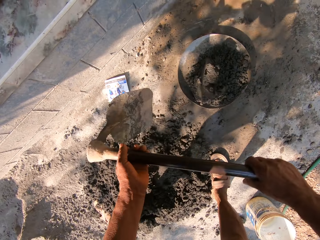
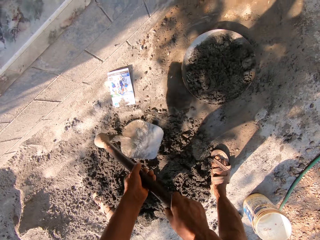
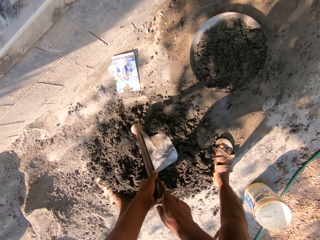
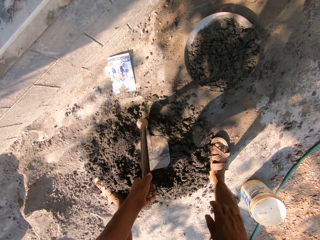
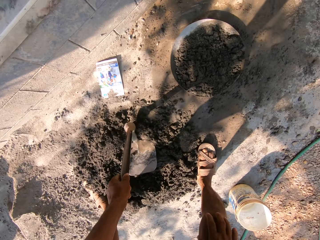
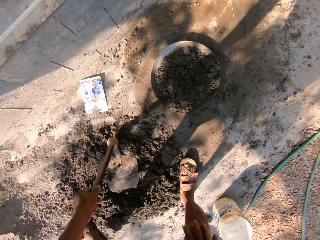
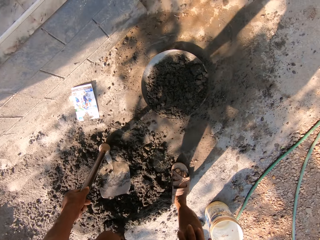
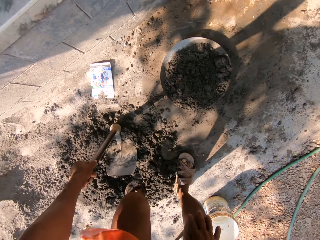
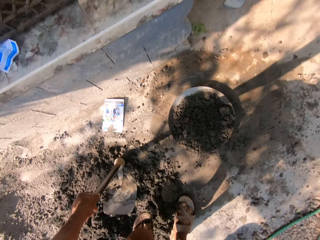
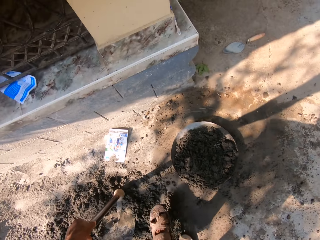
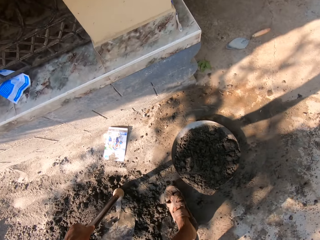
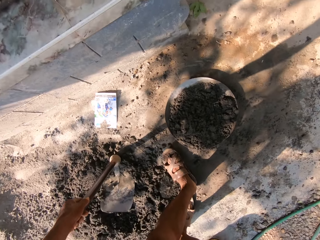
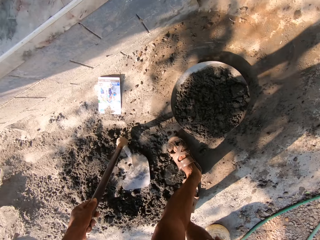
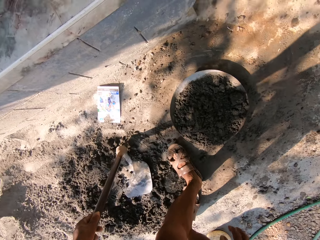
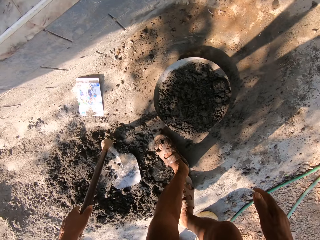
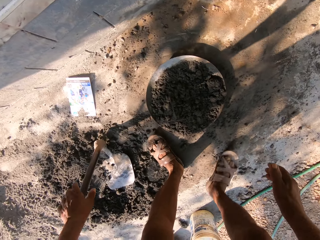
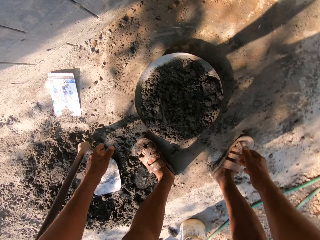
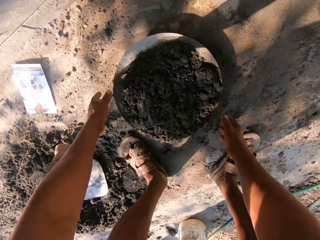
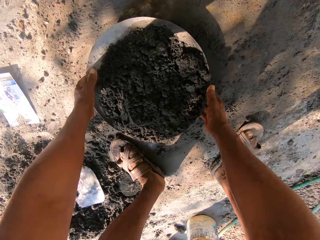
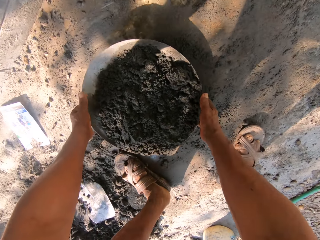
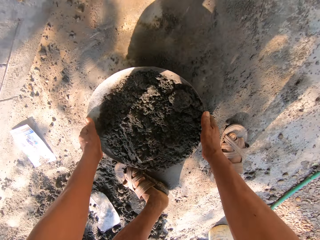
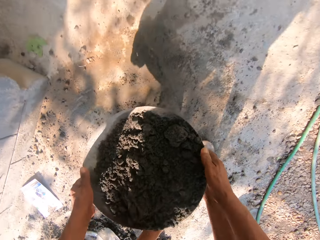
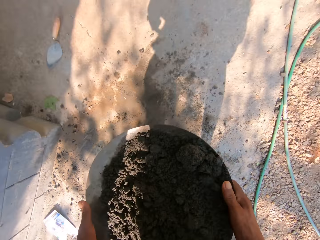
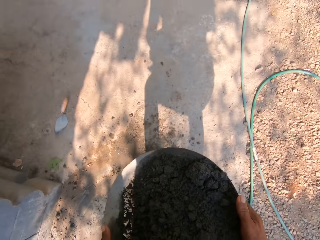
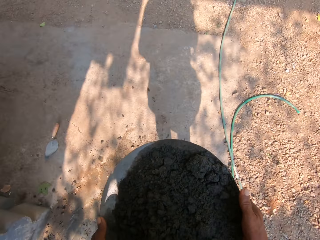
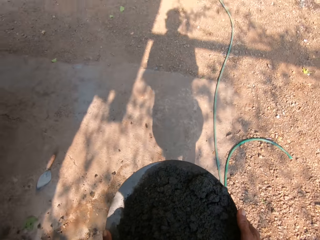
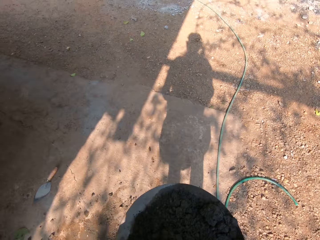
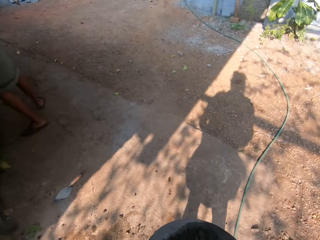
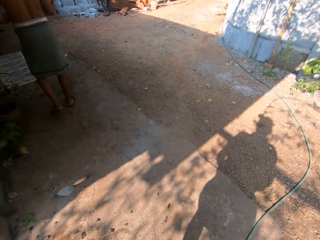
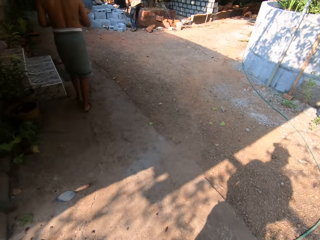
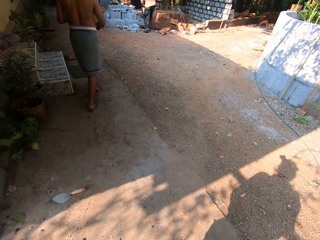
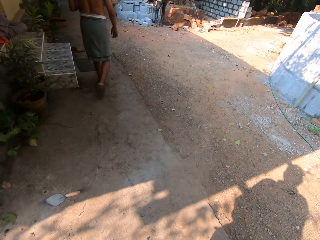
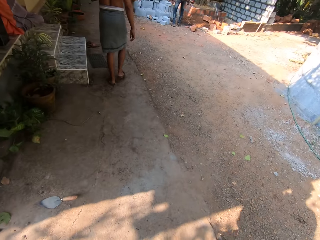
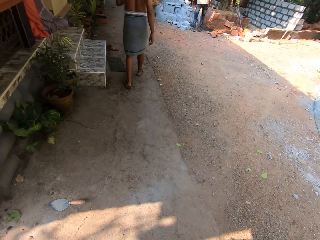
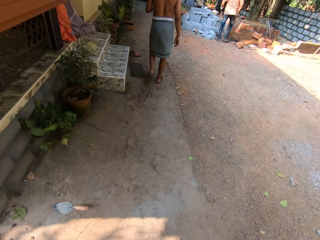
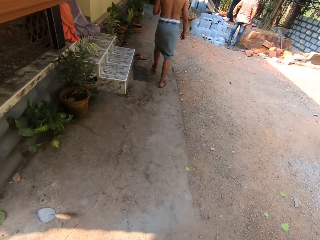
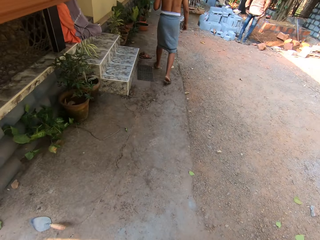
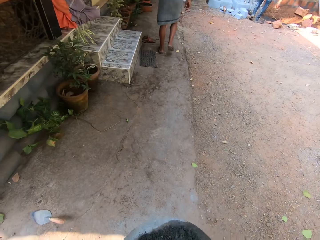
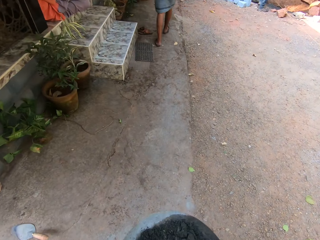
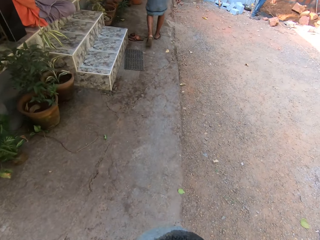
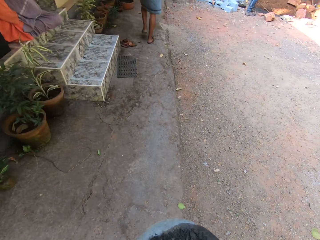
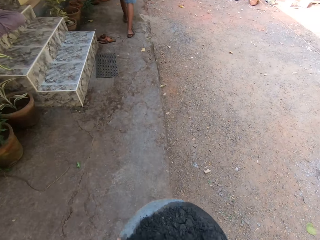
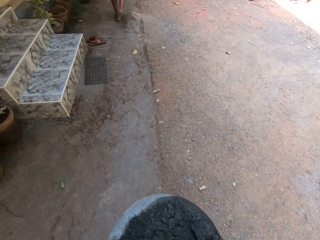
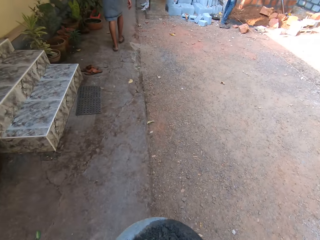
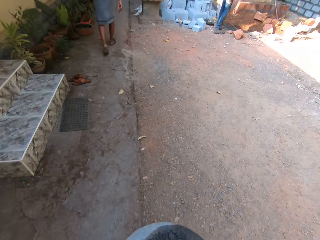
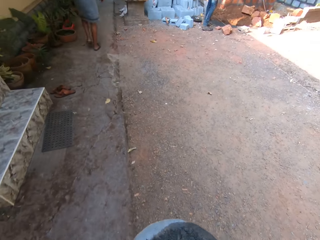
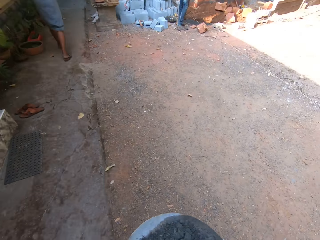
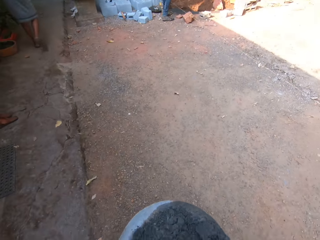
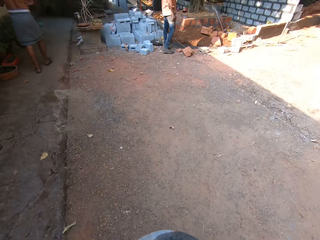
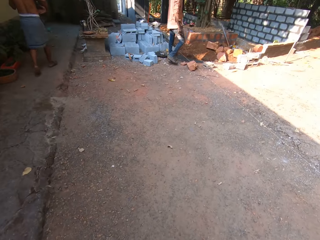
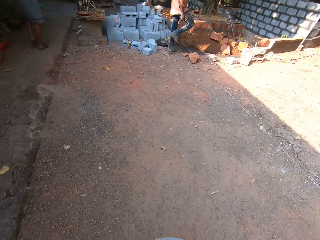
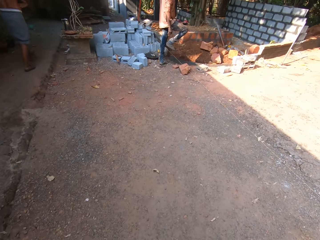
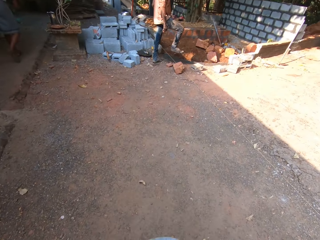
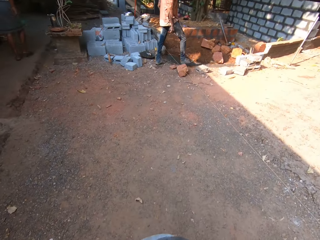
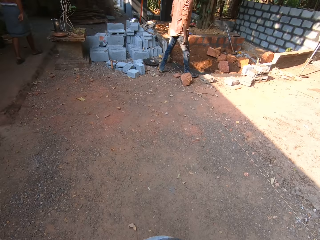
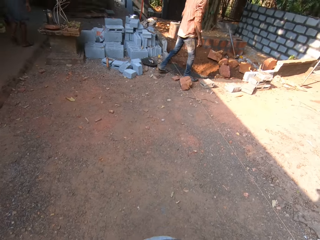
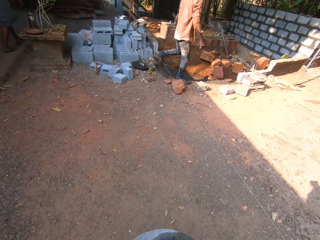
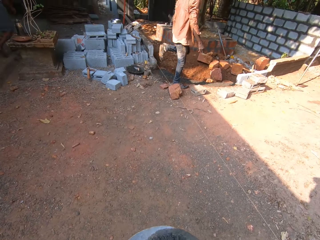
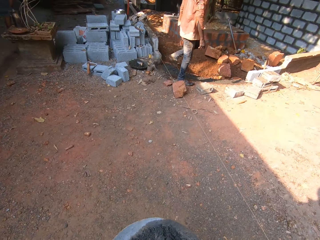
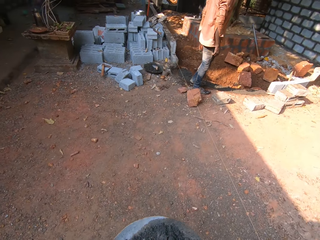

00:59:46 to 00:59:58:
The camera wearer pours the concrete in the tray. They drop the hoe. They carry the tray. They pick up the cement bowl on the ground with both hands. They walk around.

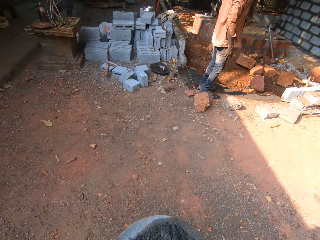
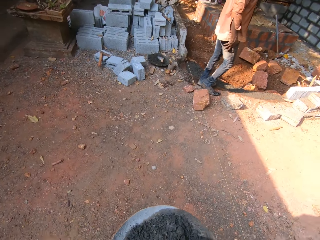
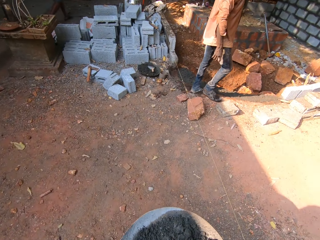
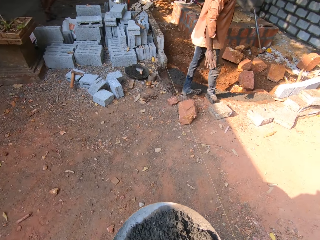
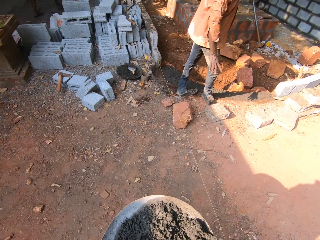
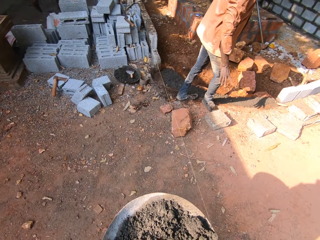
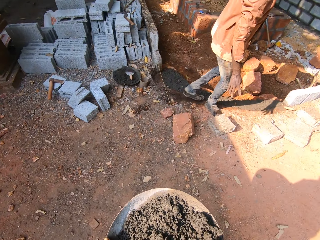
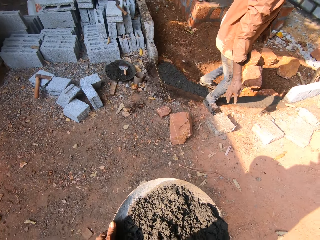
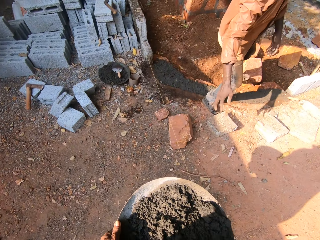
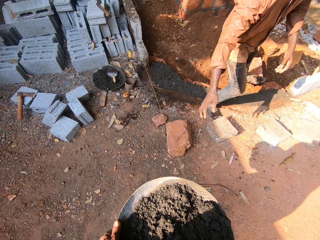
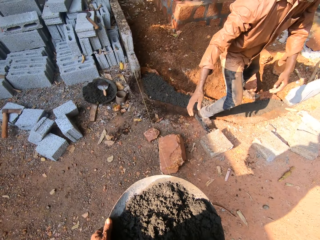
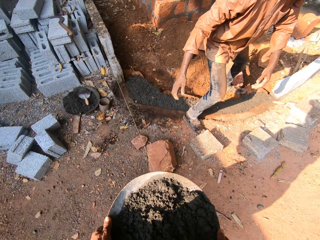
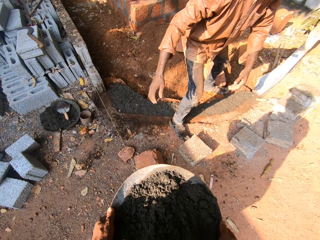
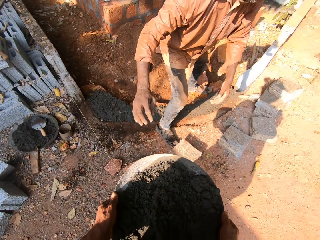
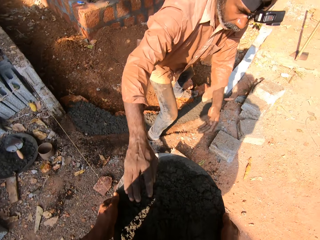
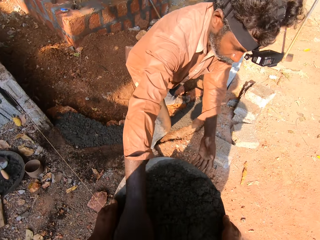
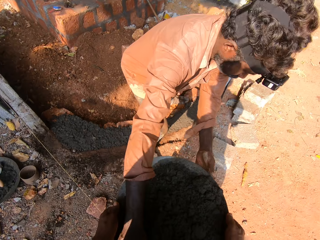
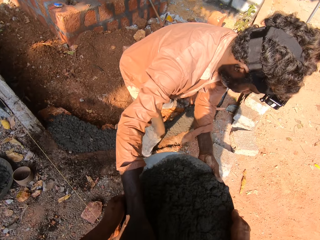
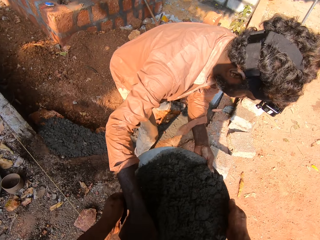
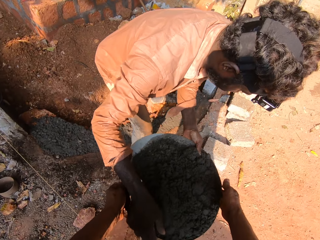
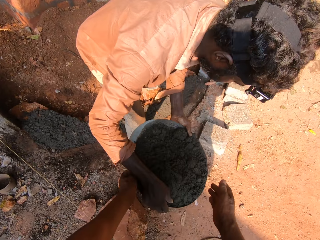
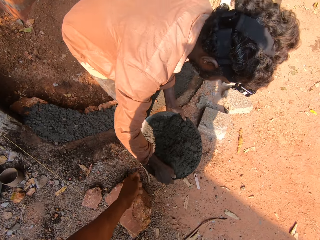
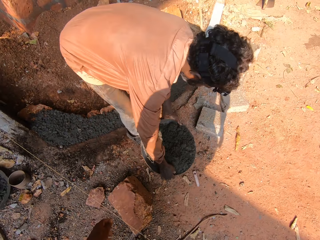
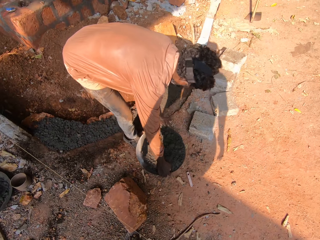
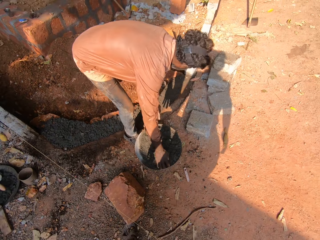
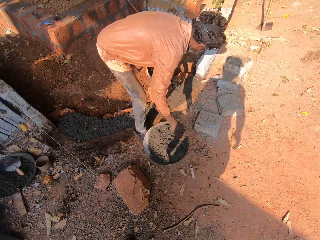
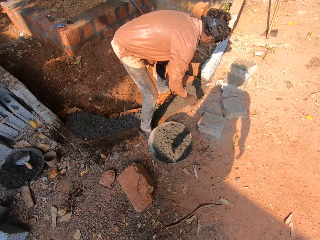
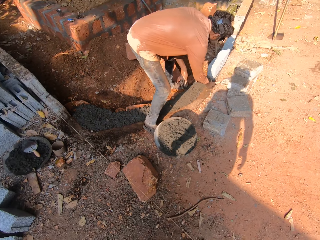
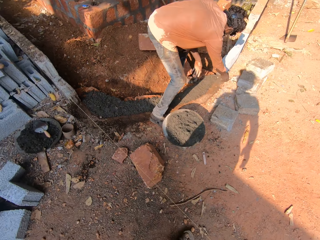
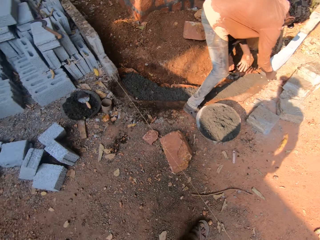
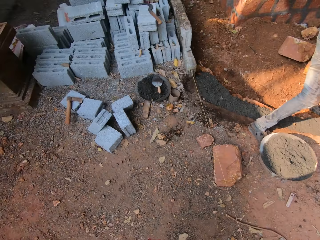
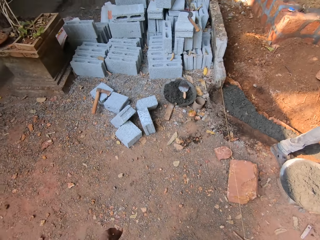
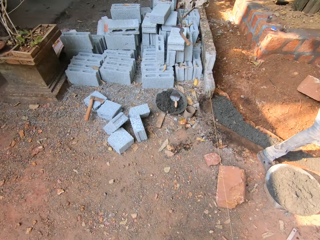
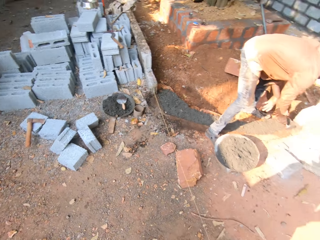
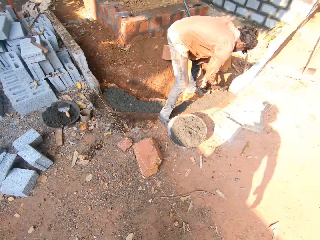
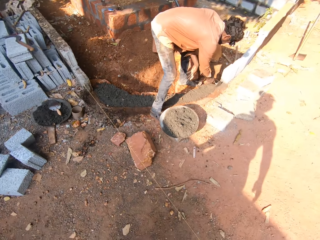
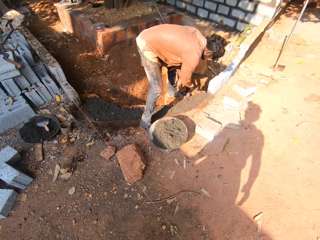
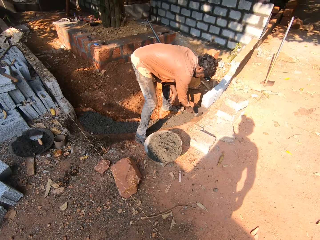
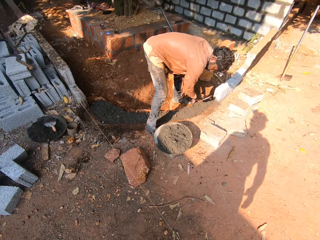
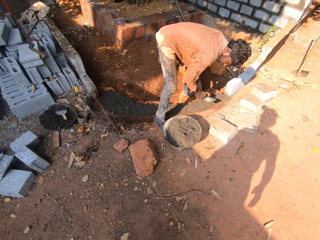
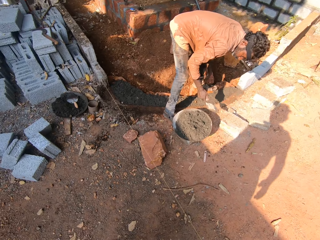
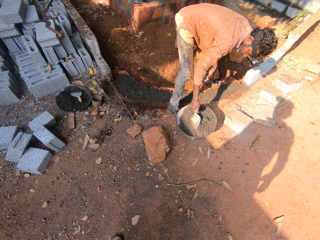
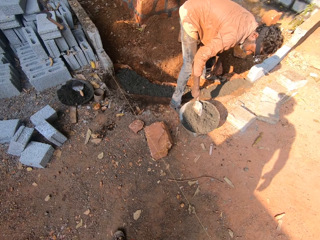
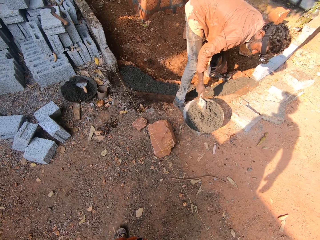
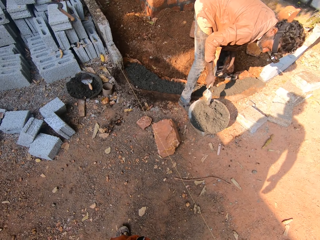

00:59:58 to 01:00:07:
The camera wearer passes the cement bowl or tray to a man with both hands. The man takes the tray. The man drops the cement bowl on the ground with both hands. He picks up a trowel from the ground with his right hand. The camera wearer looks around. They interact with the man. They talk to the man. The man smoothens the concrete mix in the cement bowl with the trowel in his right hand.
